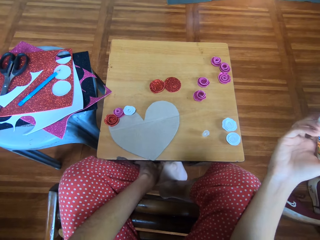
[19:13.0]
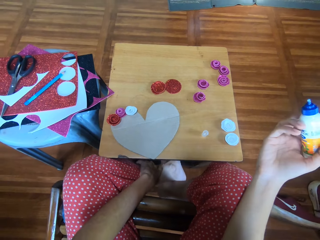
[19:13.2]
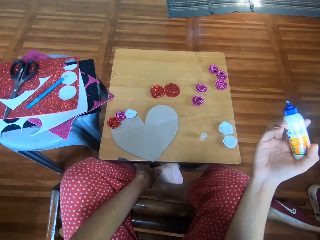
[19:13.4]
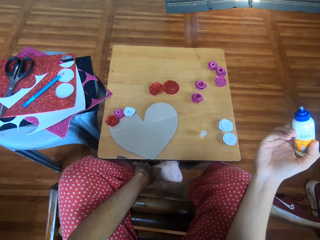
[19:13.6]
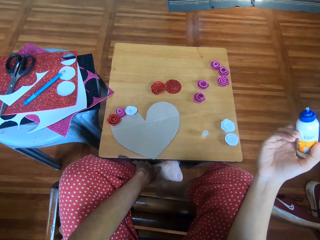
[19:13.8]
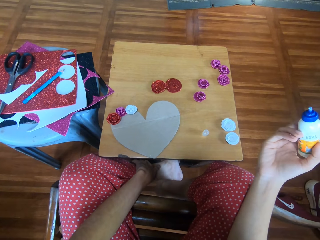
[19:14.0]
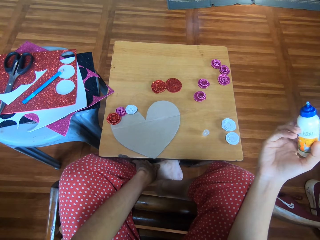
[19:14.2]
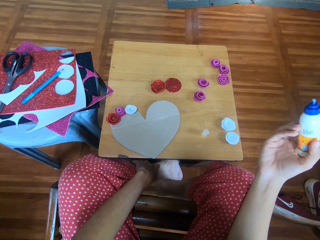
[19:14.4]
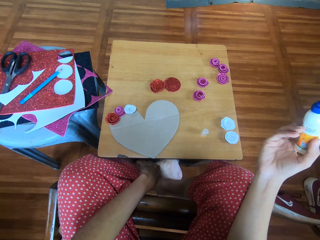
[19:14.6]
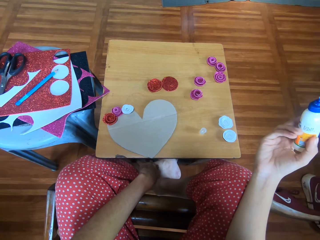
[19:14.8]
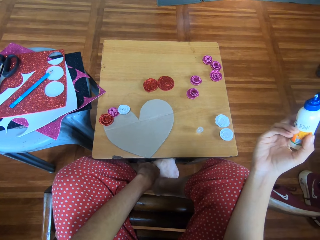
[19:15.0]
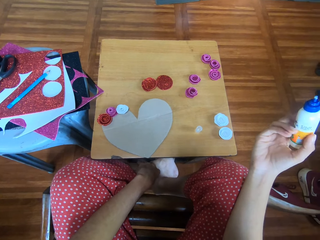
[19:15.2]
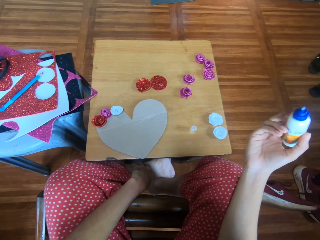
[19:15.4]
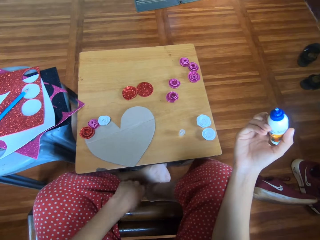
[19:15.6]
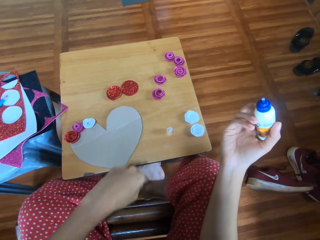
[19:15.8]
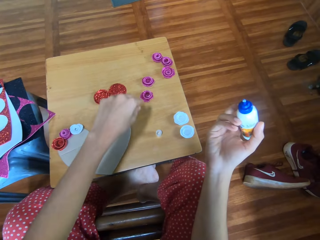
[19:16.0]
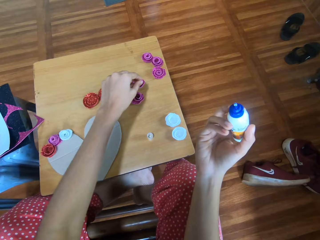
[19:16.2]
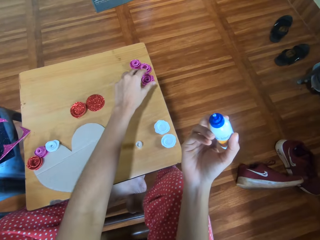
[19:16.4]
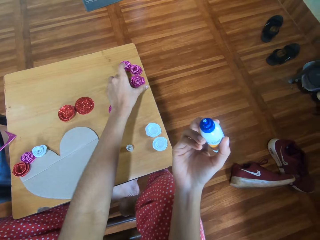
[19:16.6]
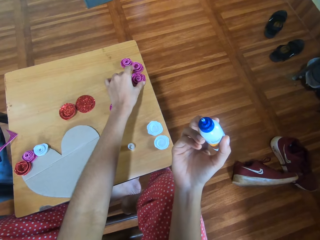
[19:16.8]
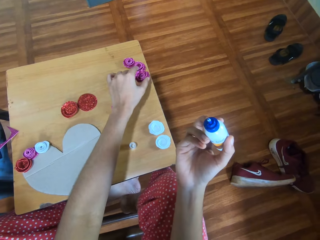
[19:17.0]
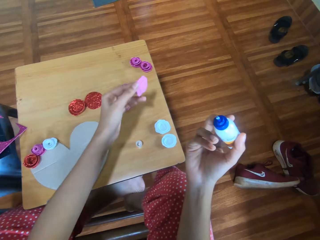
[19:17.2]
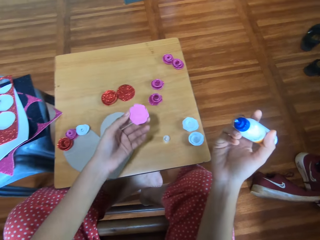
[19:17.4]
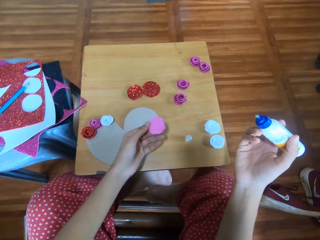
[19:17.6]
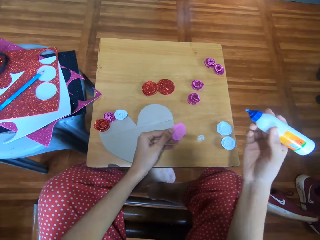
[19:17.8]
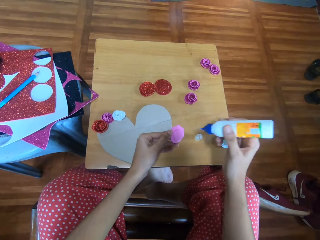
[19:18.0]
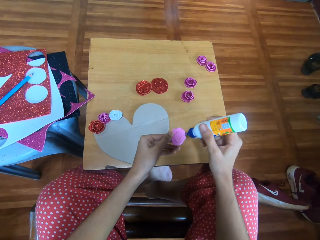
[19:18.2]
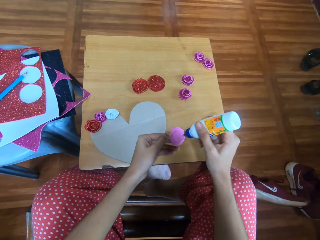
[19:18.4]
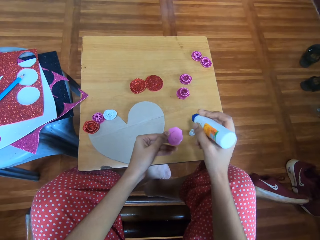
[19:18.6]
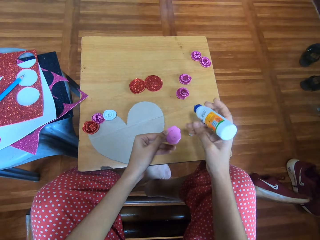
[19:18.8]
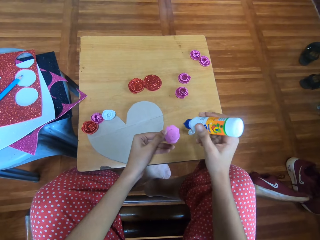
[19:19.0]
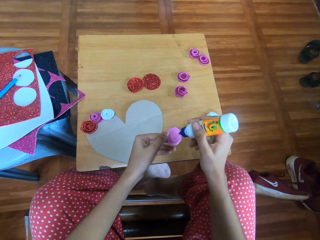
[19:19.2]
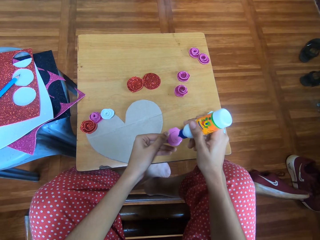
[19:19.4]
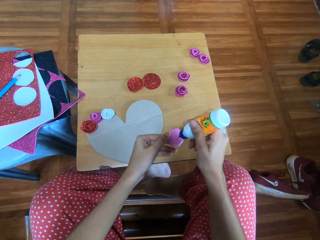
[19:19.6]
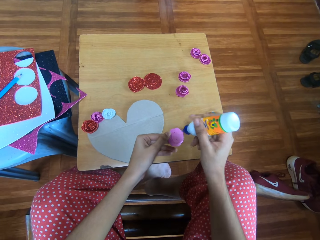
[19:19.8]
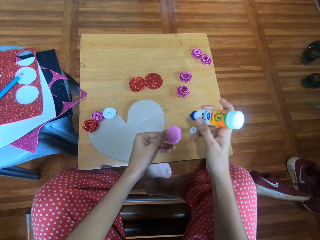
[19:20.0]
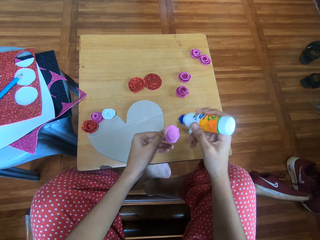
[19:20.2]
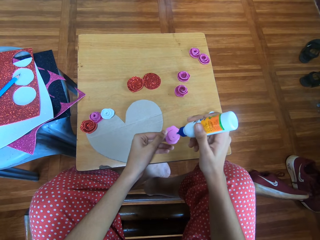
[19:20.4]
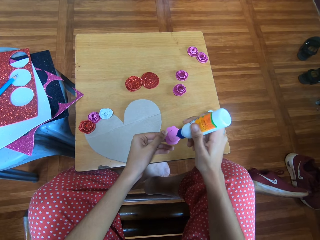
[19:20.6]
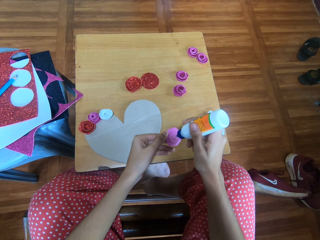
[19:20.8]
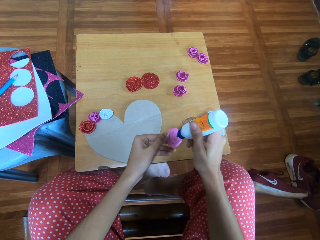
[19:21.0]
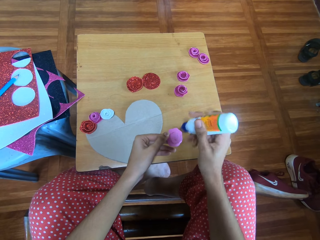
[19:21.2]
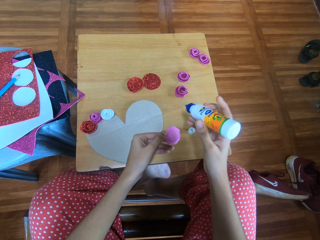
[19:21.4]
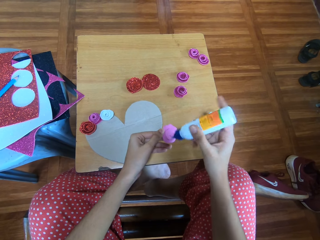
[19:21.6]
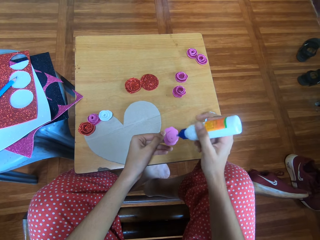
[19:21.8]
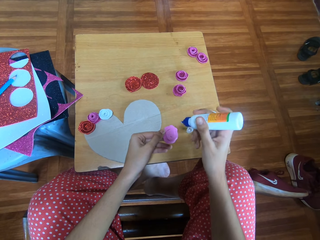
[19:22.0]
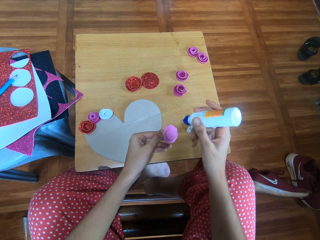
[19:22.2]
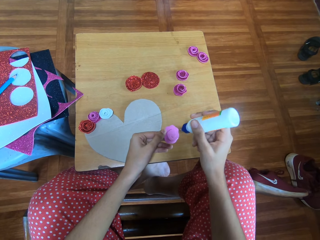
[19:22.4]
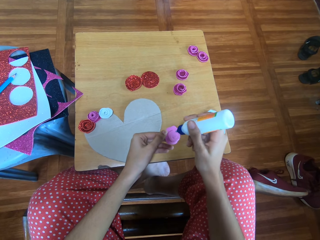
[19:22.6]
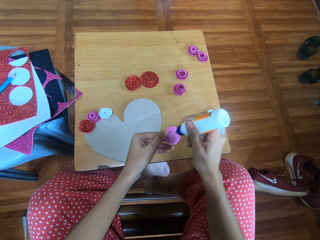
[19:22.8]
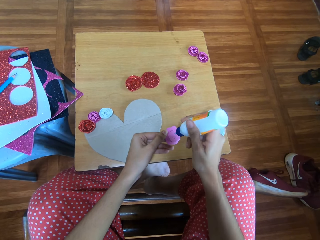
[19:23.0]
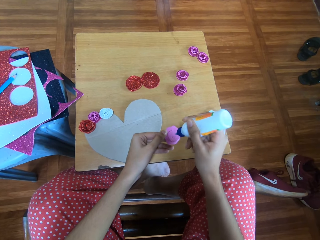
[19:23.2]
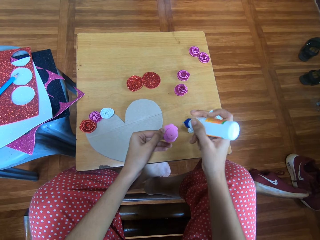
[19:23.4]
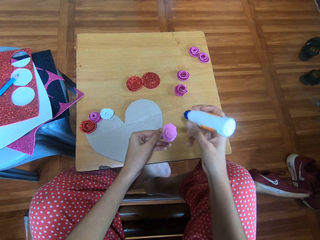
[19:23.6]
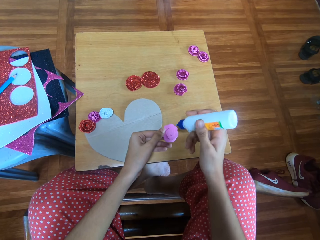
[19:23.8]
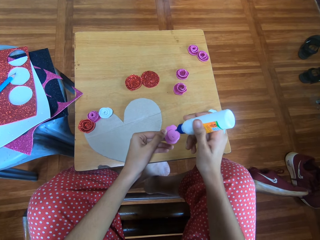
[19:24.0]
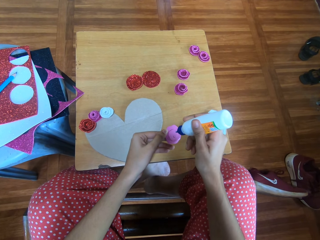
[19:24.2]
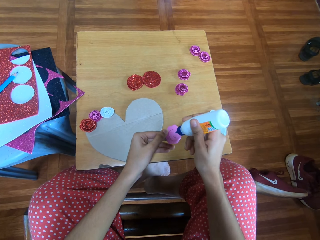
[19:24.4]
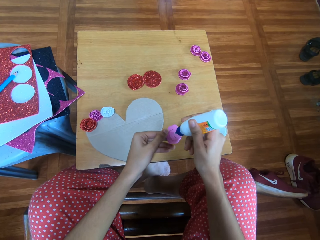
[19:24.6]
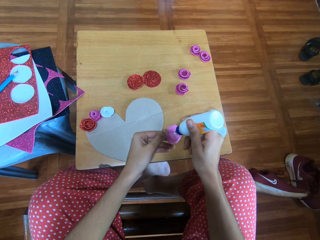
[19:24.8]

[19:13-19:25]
The camera wearer holds her leg. She picks a piece of glitter paper from the table with her left hand. She glues the piece of glitter paper in her left hand with the bottle of glue on her right hand.

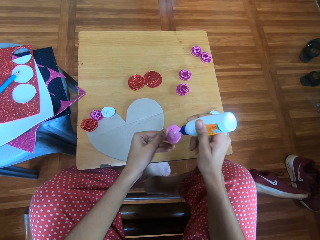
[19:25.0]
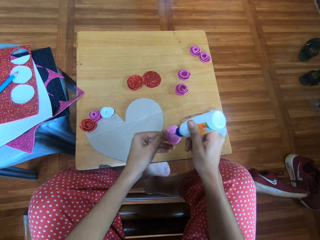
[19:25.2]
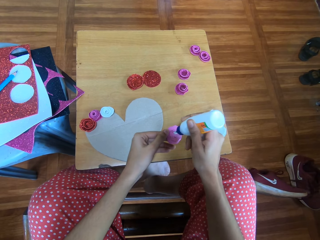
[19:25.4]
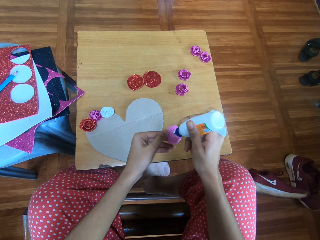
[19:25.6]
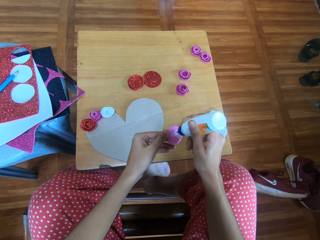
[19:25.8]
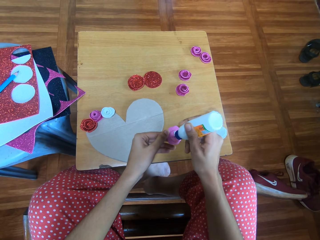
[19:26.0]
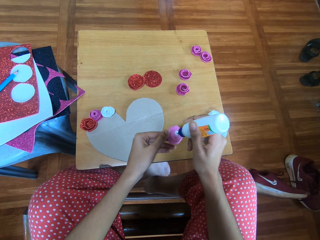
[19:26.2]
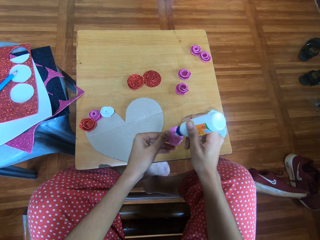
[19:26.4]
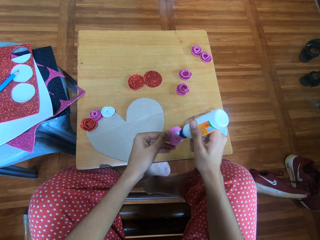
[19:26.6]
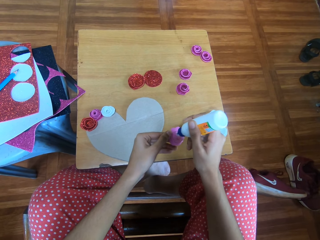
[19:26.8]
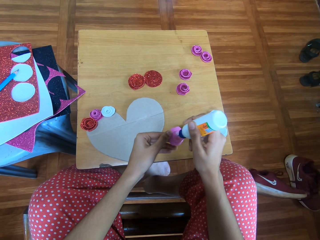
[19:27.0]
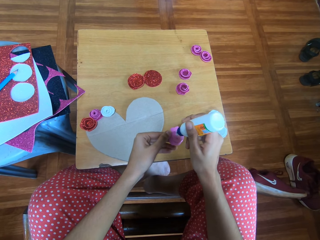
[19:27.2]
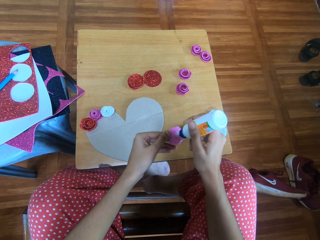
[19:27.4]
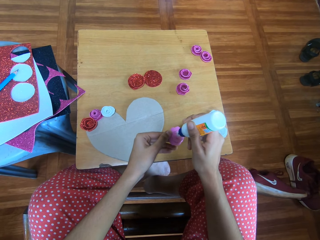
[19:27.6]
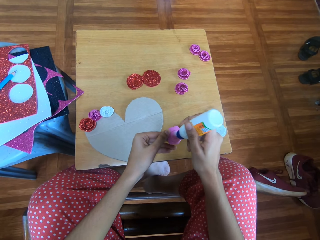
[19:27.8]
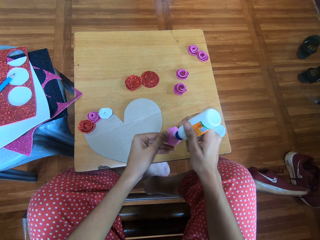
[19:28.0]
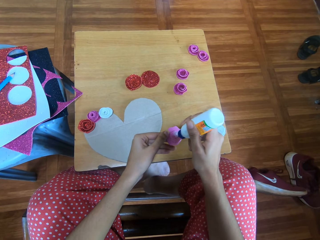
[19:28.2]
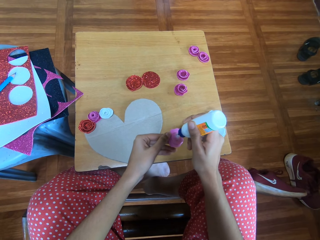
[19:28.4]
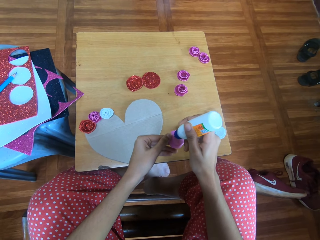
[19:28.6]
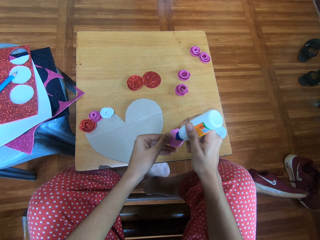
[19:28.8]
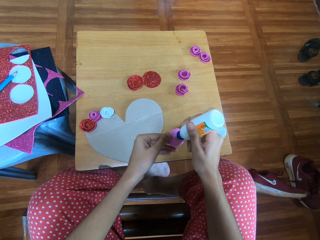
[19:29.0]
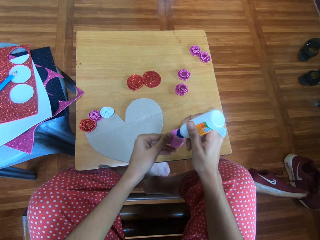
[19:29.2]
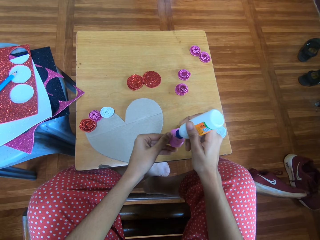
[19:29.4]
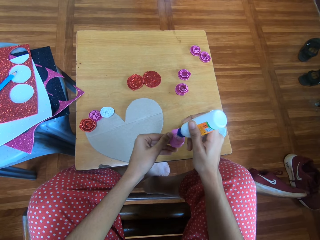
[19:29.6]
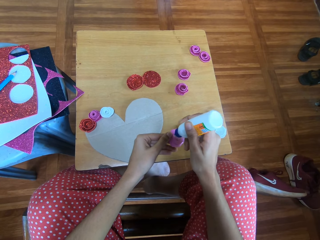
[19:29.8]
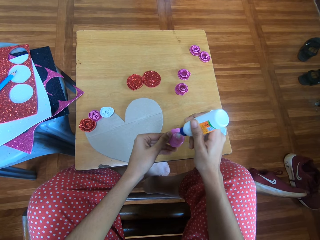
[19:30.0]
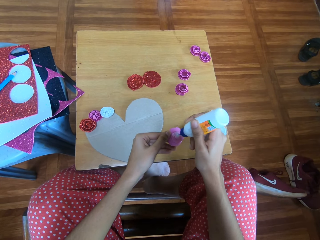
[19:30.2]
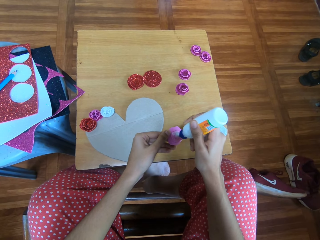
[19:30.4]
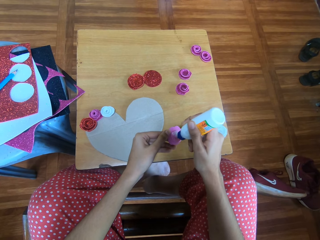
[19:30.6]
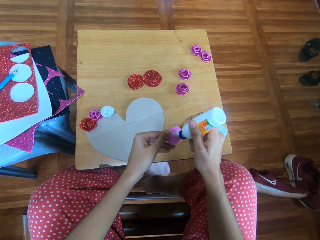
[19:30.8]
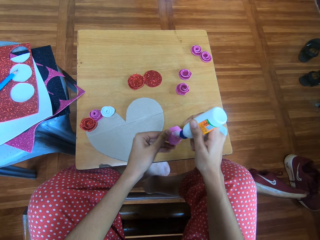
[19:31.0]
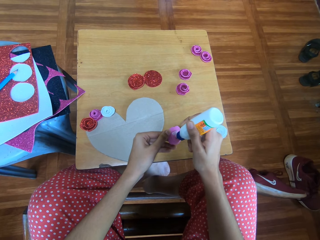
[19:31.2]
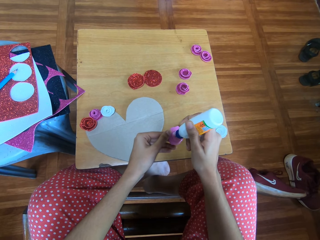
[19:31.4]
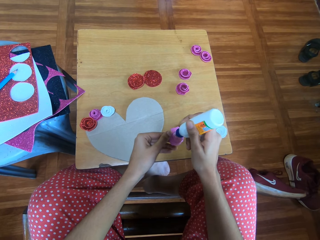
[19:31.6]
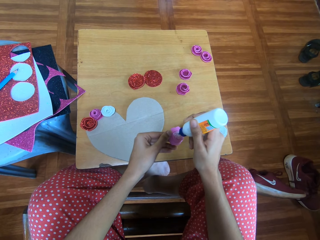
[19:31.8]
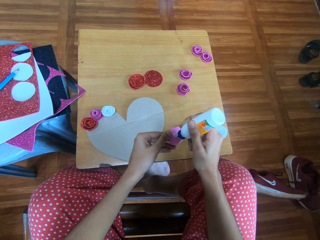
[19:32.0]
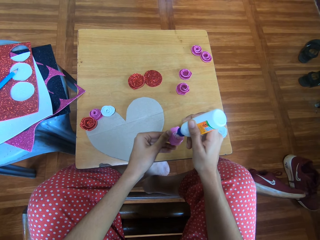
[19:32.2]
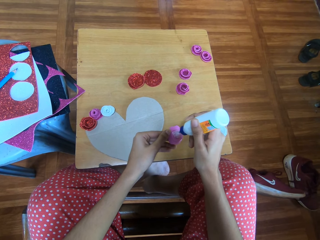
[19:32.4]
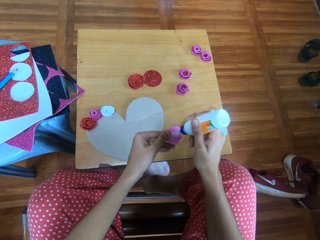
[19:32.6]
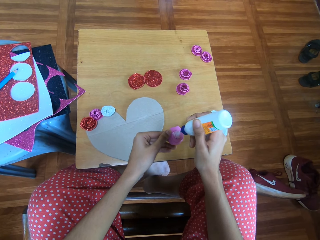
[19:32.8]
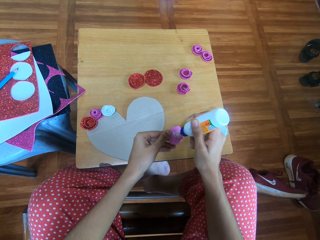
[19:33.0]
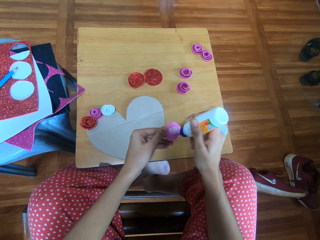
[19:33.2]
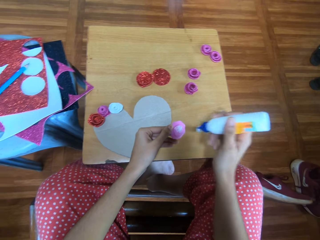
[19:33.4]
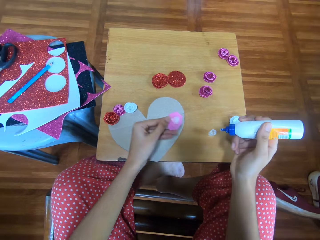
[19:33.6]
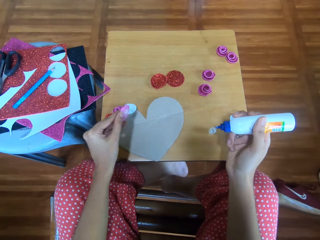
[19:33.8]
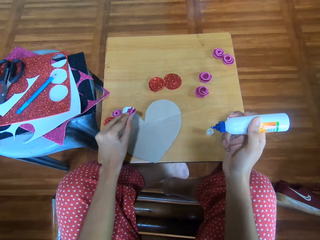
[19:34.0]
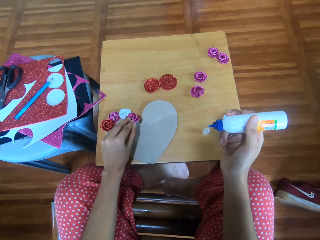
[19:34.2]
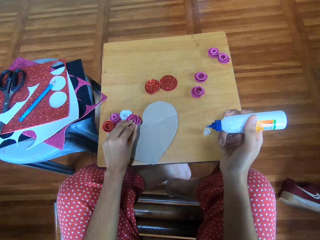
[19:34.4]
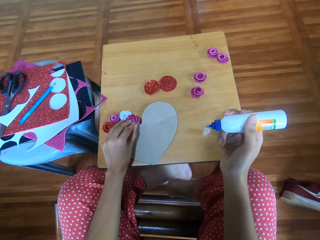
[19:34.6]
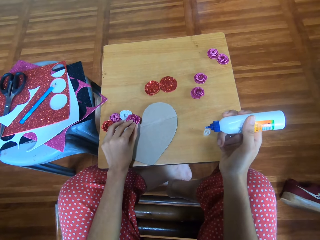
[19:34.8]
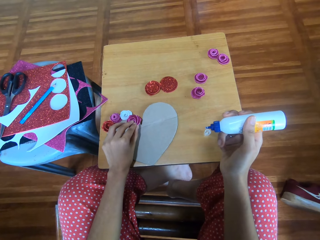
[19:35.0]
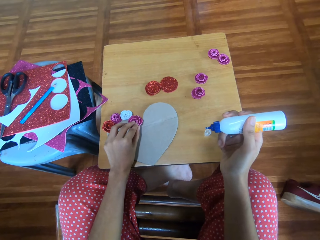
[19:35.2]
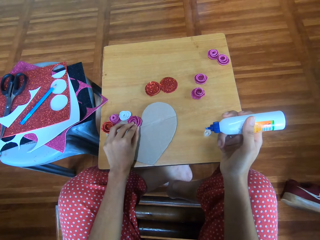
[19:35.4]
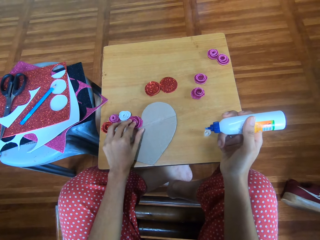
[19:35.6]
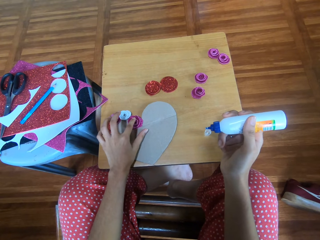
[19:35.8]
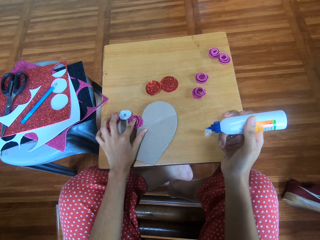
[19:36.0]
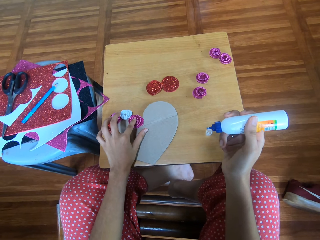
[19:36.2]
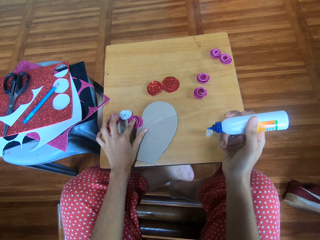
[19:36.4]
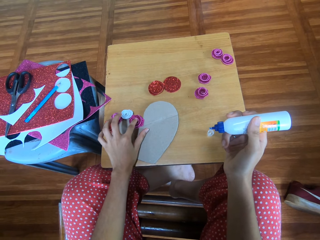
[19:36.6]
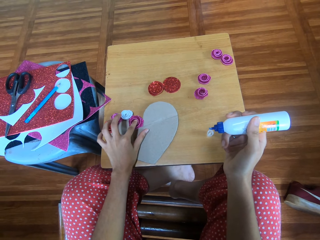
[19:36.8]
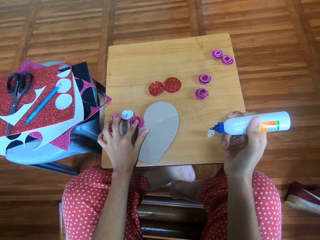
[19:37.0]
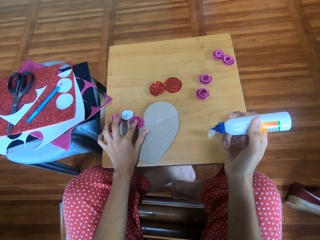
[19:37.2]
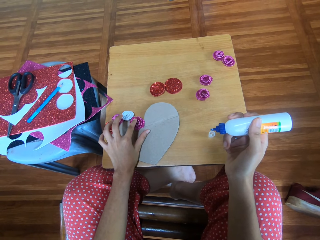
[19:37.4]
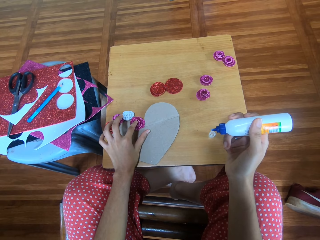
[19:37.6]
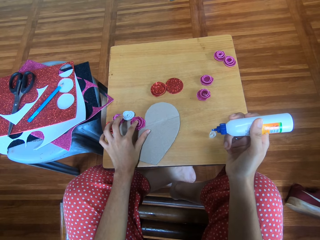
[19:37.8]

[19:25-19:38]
The camera wearer drops the piece of glitter paper on the cardboard. She sticks the decoration on the paper.
